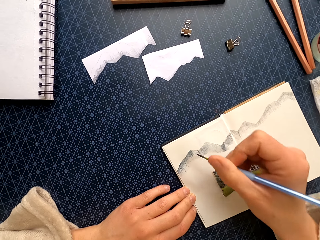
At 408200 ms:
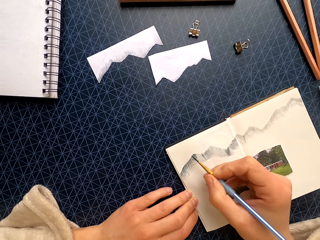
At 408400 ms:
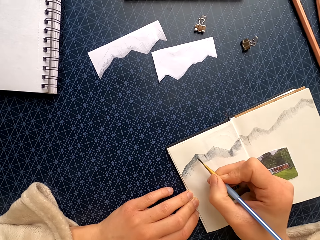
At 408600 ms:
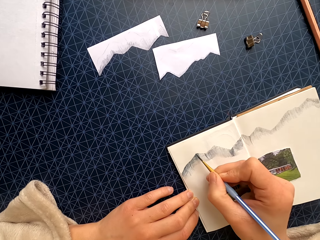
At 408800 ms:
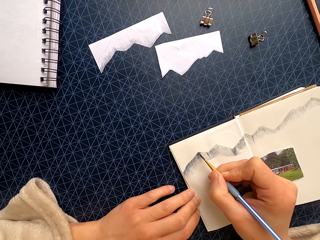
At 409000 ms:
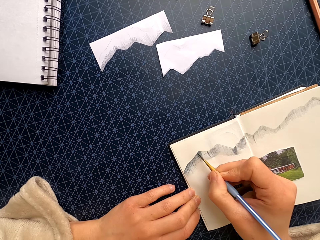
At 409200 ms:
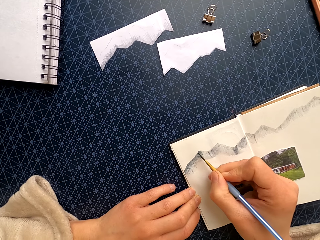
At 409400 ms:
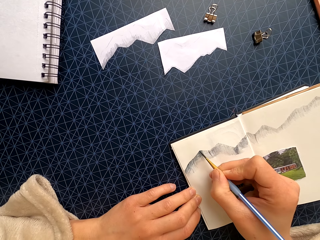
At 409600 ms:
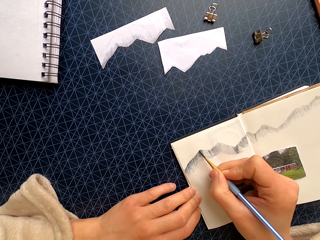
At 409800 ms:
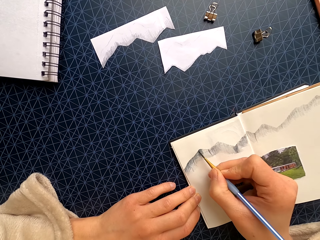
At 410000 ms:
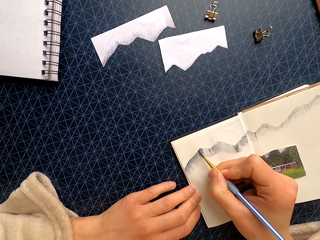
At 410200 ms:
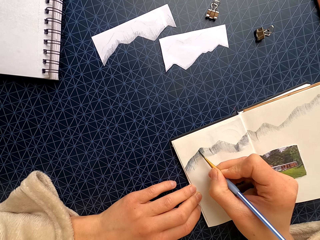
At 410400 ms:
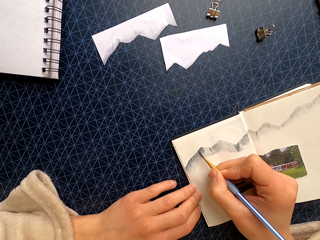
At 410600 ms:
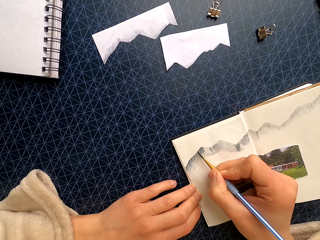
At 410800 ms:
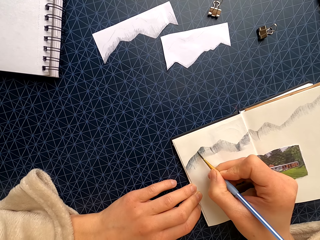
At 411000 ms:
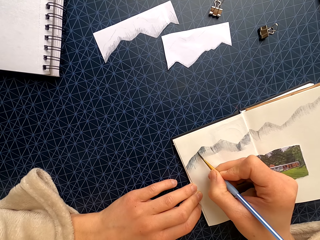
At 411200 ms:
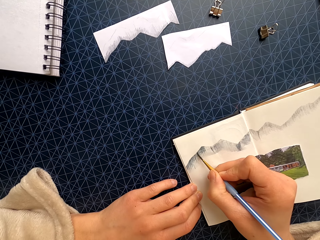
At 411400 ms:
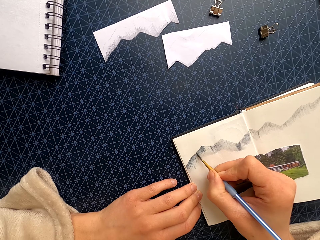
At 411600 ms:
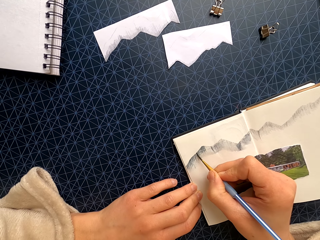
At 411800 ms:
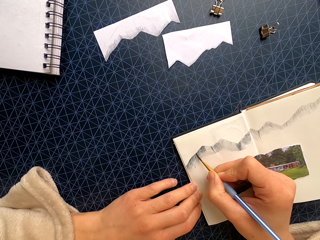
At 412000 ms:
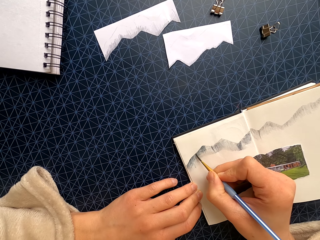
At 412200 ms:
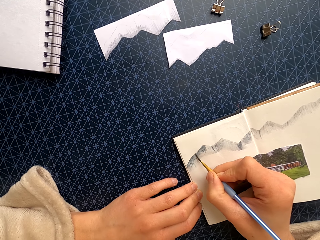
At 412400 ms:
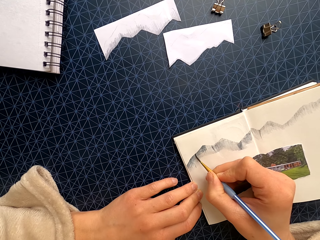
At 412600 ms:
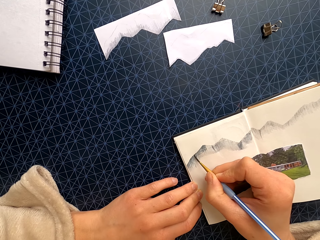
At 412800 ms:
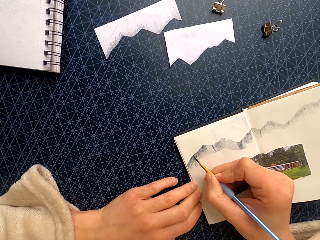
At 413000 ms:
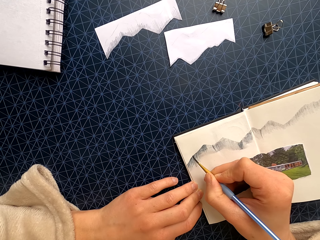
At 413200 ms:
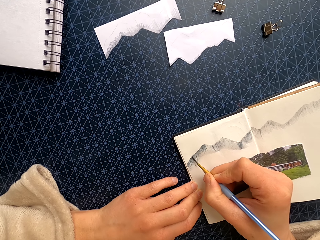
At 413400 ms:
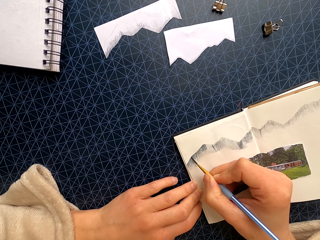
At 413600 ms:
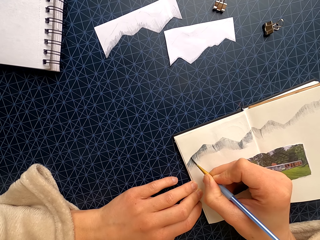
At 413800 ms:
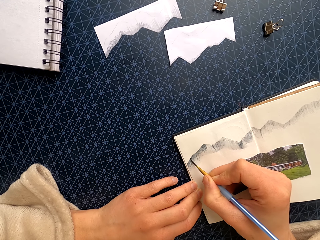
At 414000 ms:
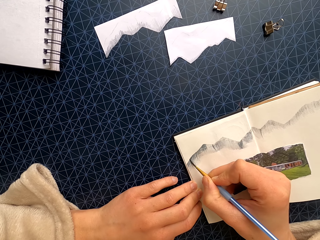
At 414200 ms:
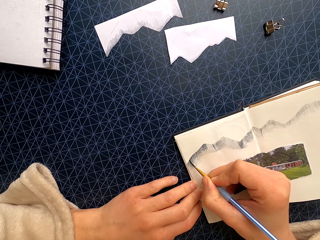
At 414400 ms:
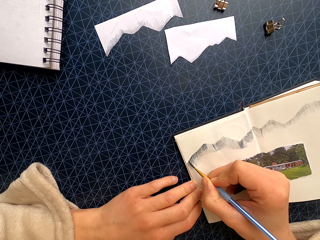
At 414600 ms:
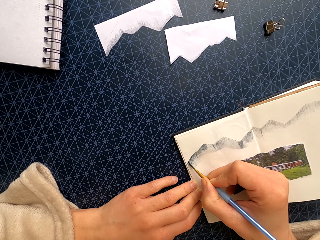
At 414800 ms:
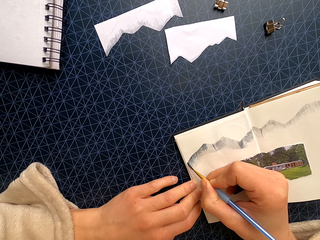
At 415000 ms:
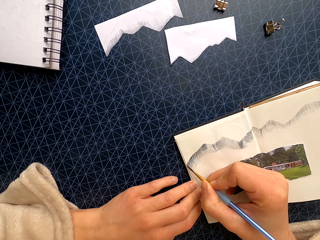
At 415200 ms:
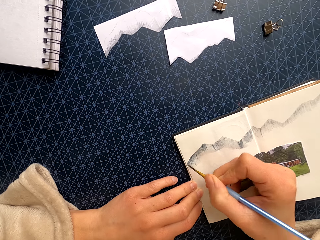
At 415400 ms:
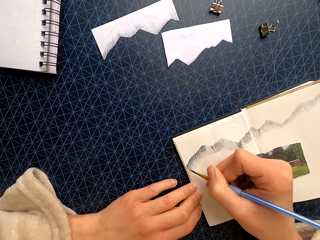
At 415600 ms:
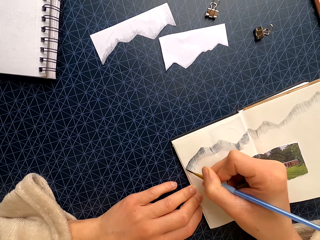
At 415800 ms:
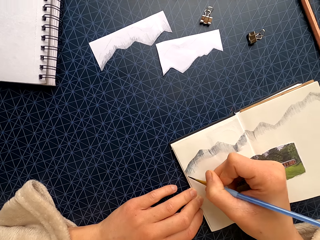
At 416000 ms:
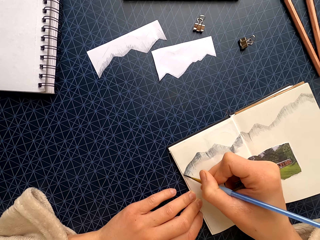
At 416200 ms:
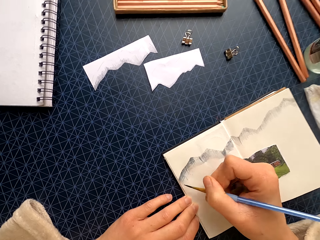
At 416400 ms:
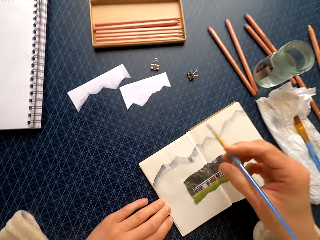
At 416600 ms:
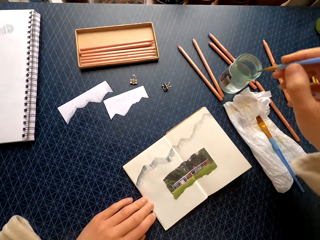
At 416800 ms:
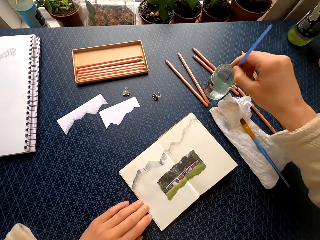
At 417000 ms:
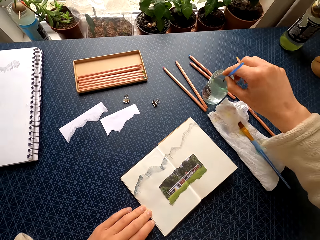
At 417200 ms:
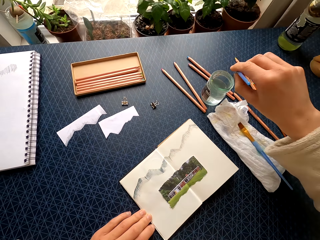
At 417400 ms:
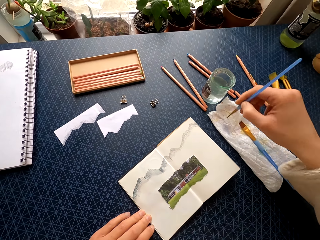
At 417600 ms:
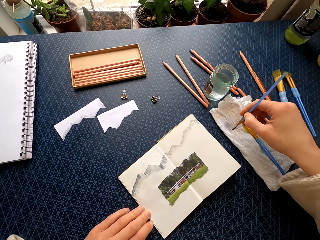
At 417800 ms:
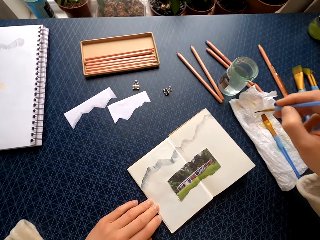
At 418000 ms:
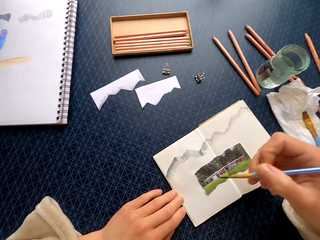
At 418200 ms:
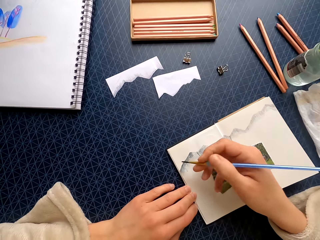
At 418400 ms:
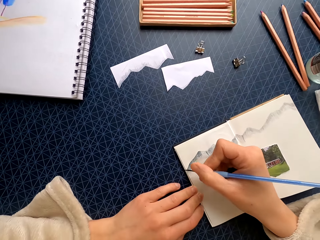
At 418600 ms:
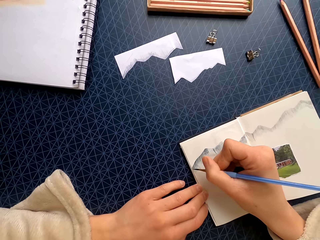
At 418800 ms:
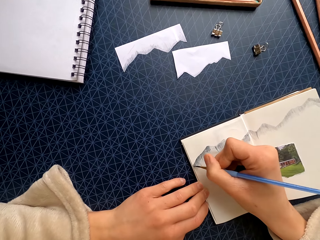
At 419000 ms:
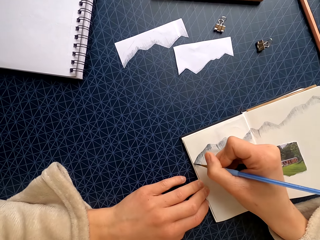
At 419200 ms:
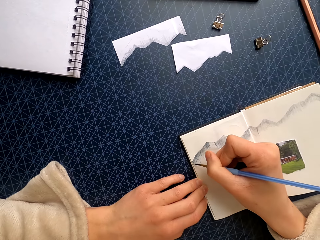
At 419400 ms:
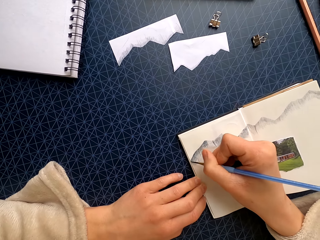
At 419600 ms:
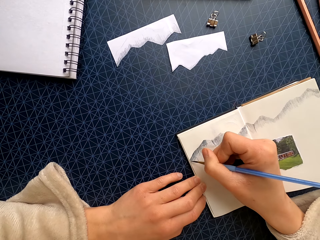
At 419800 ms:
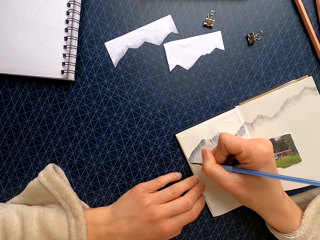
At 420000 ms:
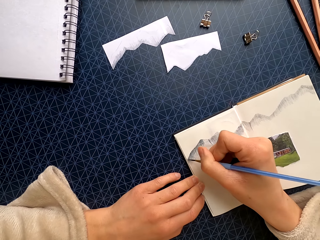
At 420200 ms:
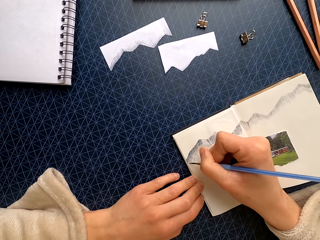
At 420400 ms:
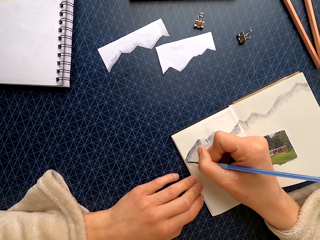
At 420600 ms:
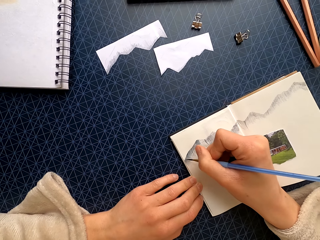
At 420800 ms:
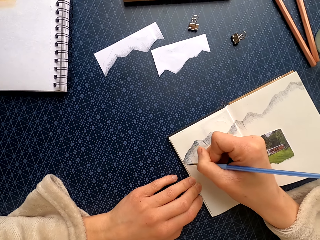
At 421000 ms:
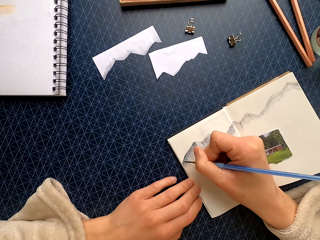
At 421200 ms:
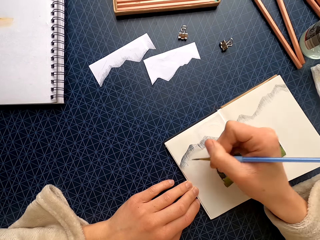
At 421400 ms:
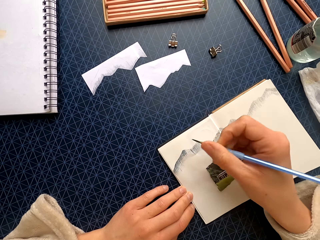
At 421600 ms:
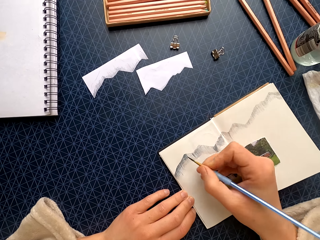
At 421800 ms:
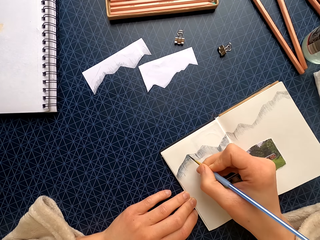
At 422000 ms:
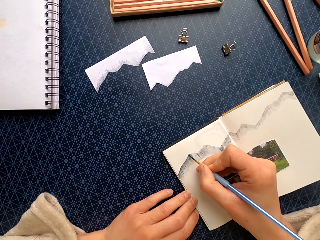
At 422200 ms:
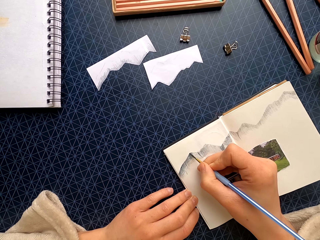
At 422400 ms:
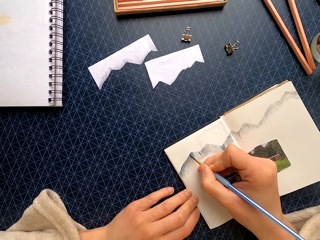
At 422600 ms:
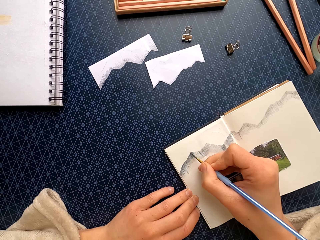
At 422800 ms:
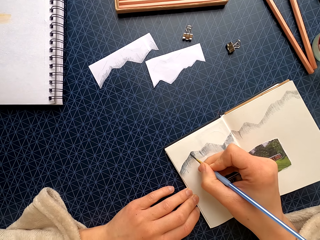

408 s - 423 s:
The camera wearer dips the paintbrush in water in the jar. They wipe the brush on the paper towel. They rinse the paintbrush on a tissue. They paint the book with the paintbrush.

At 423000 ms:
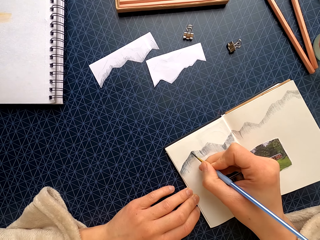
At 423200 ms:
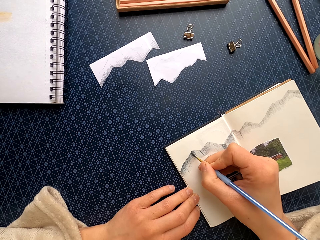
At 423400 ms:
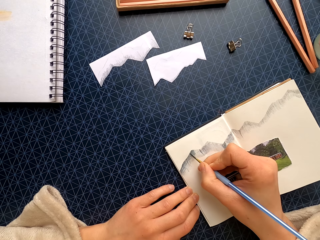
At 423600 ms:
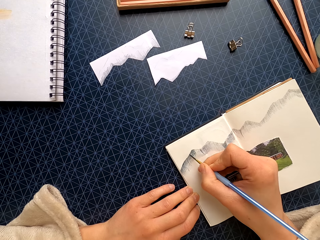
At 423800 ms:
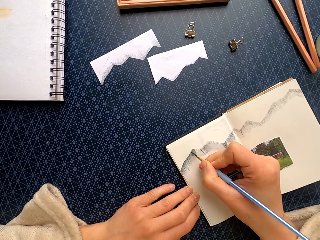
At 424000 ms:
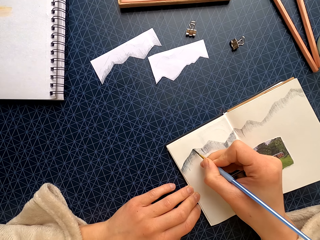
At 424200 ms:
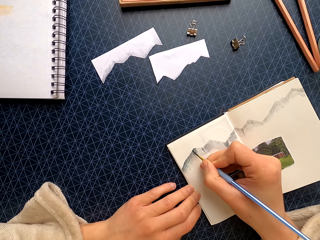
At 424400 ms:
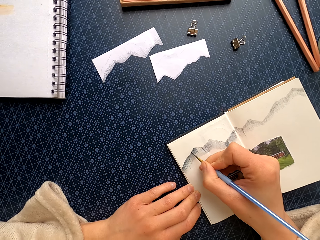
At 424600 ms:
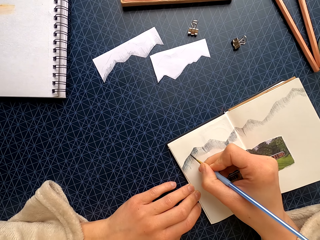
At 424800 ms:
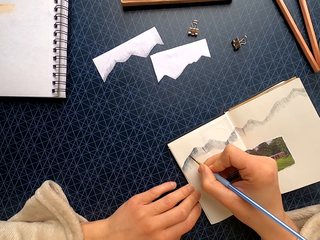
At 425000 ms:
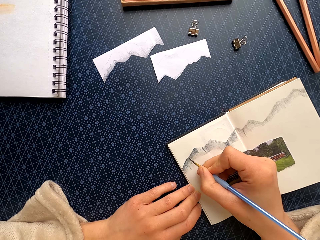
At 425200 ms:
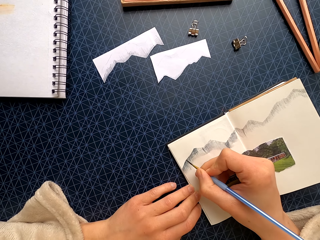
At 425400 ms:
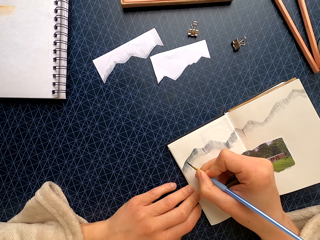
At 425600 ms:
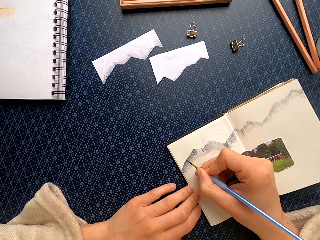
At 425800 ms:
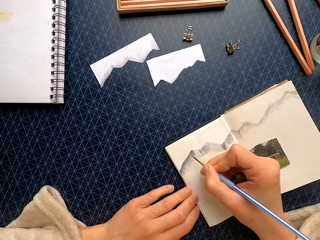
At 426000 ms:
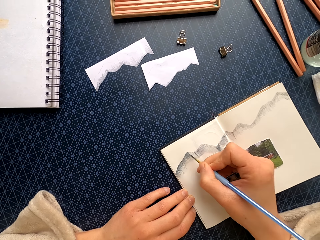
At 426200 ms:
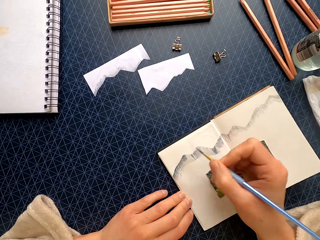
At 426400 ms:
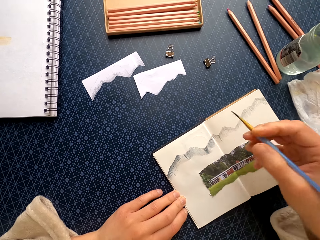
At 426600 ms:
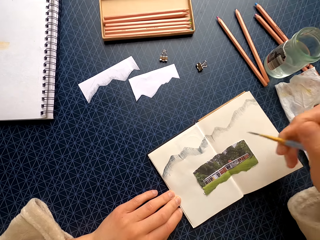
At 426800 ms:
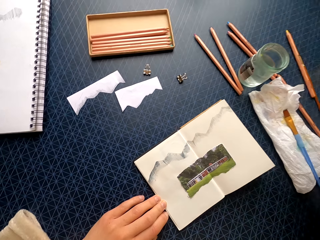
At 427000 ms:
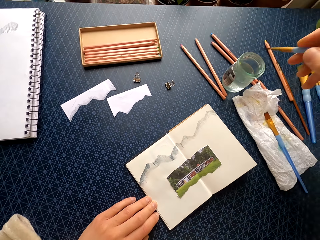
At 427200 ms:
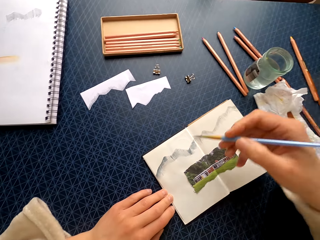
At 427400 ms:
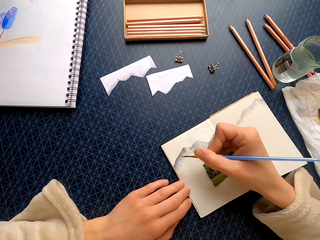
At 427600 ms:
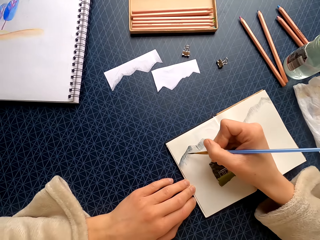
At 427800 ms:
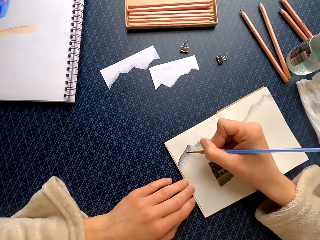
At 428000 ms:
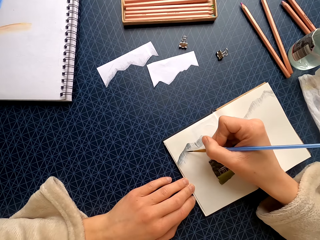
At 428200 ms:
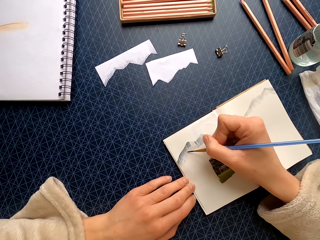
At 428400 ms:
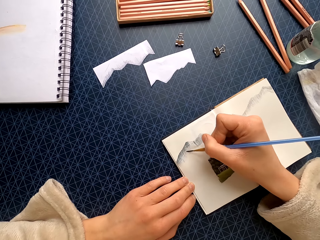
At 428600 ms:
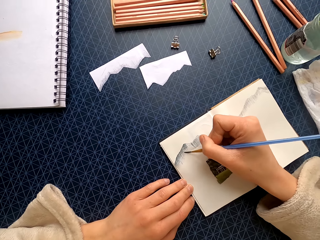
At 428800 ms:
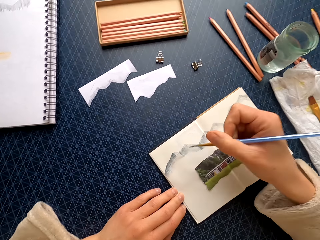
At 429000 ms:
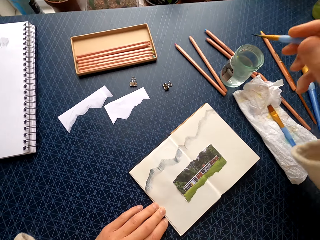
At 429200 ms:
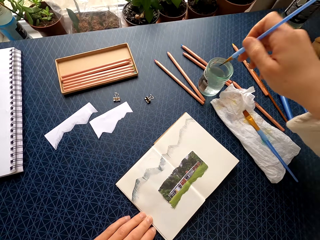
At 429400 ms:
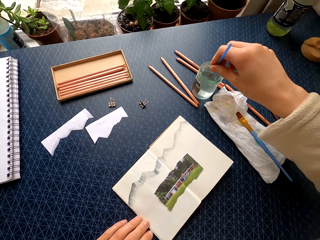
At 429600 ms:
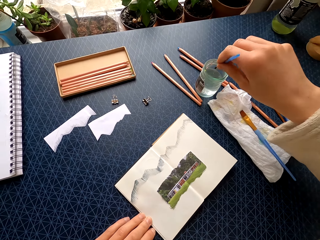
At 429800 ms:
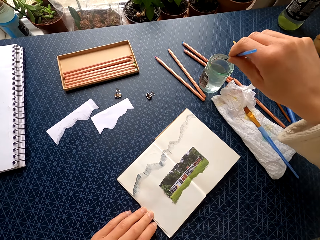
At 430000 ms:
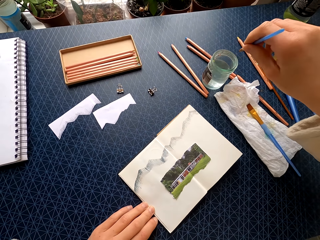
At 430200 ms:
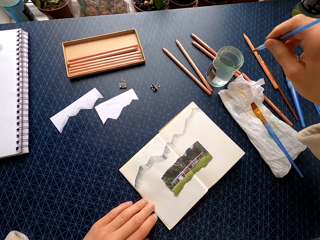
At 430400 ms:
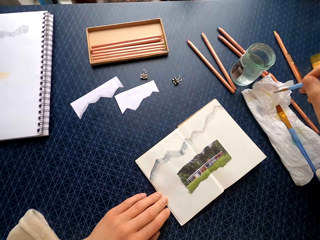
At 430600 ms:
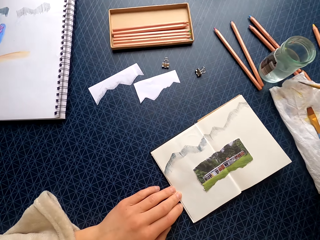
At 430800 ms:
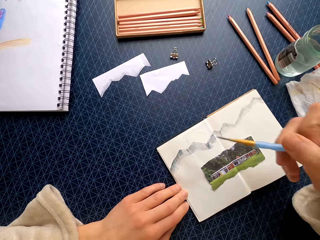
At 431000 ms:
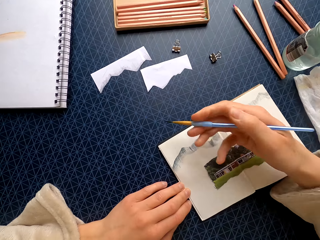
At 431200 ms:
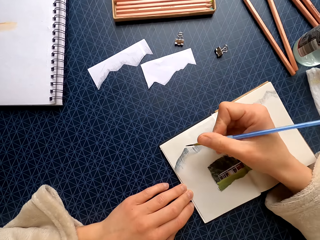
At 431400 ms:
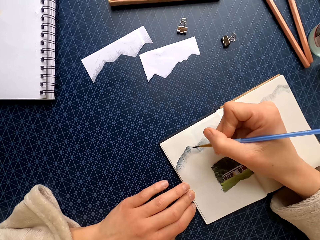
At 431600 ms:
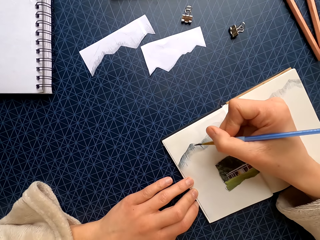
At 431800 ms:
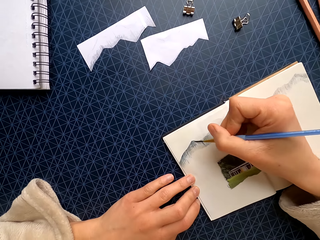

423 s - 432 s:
The camera wearer lifts her right hand. She paints the book with the paintbrush. She dips the paintbrush in water in the jar. She wipes the brush on the paper towel.
